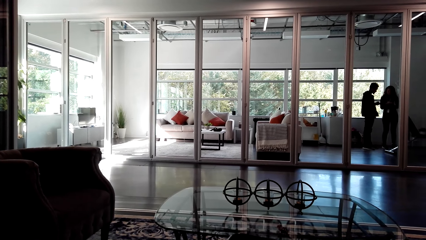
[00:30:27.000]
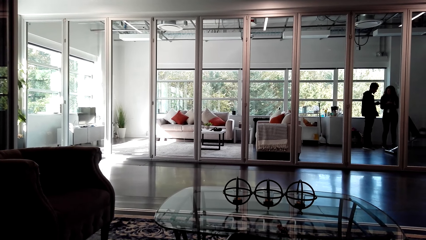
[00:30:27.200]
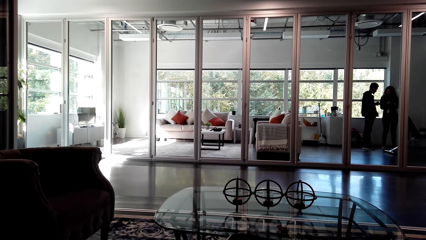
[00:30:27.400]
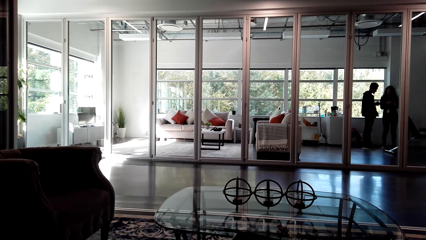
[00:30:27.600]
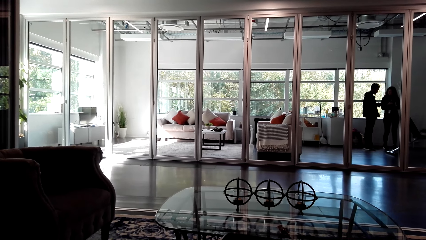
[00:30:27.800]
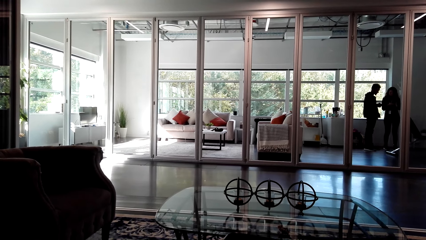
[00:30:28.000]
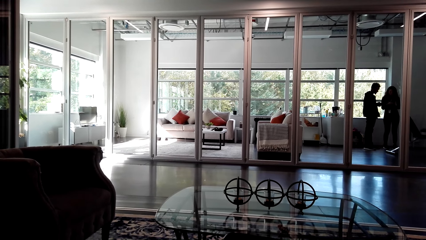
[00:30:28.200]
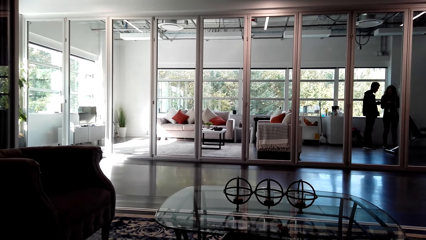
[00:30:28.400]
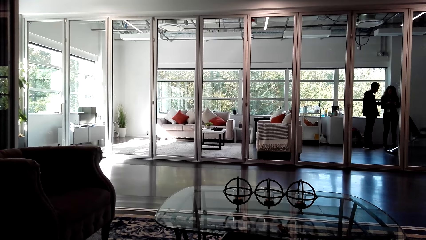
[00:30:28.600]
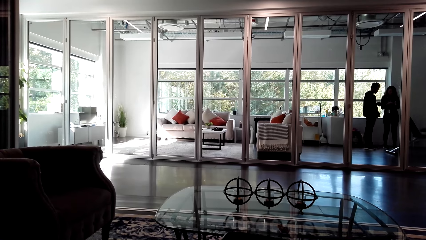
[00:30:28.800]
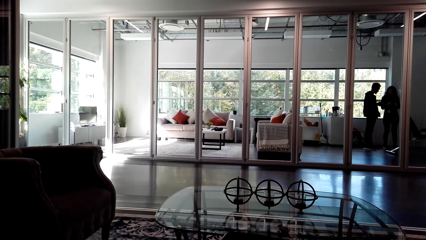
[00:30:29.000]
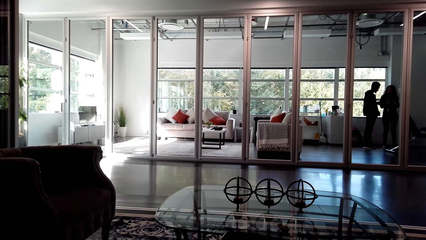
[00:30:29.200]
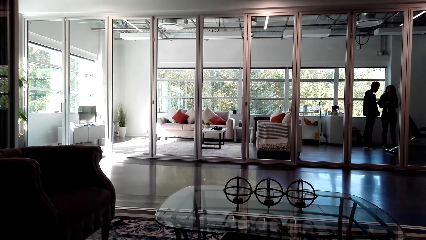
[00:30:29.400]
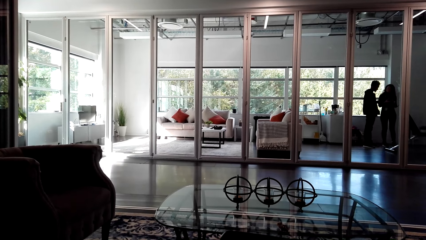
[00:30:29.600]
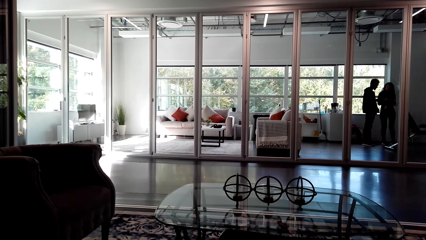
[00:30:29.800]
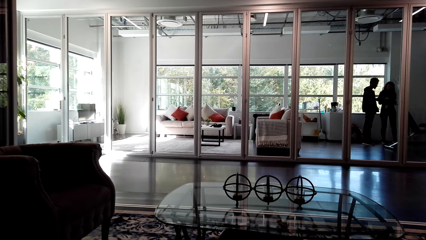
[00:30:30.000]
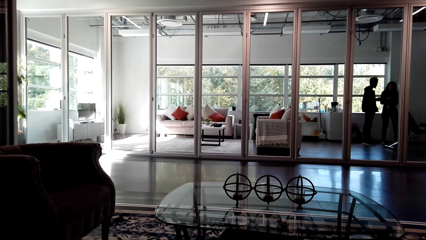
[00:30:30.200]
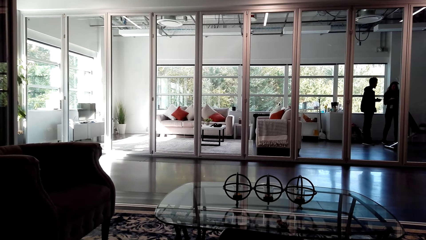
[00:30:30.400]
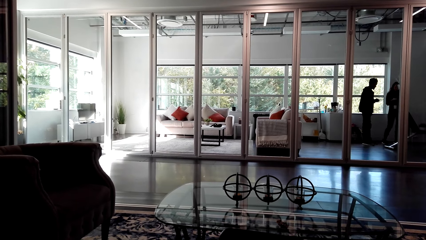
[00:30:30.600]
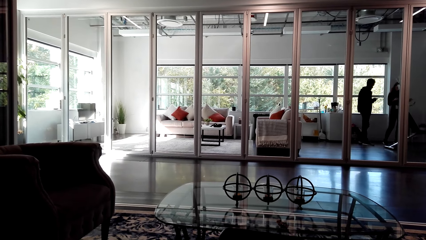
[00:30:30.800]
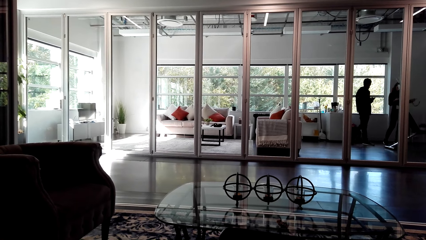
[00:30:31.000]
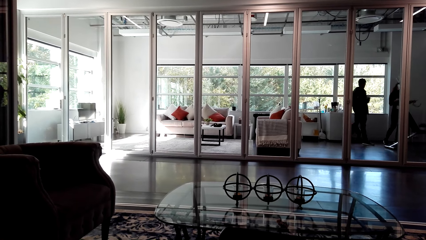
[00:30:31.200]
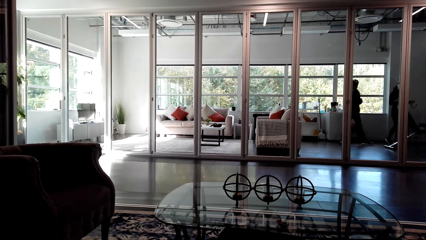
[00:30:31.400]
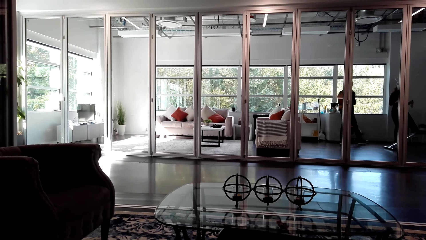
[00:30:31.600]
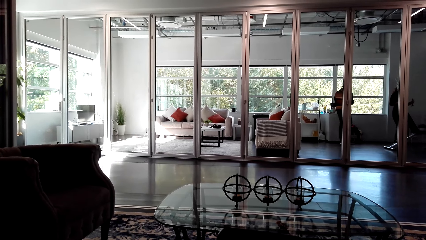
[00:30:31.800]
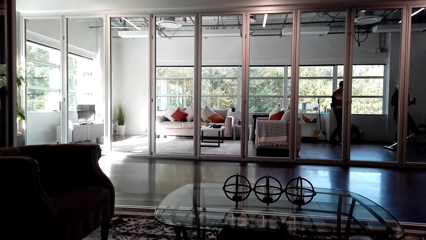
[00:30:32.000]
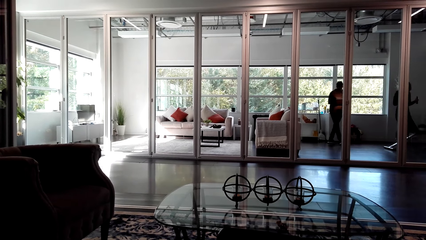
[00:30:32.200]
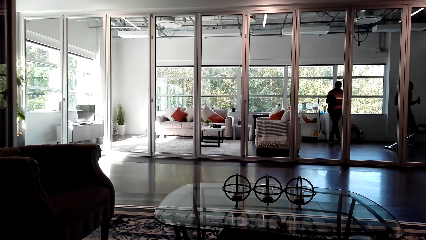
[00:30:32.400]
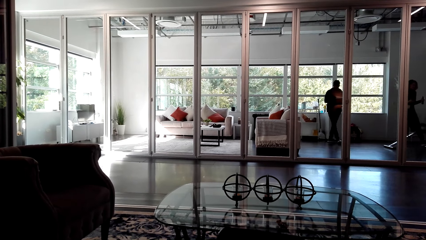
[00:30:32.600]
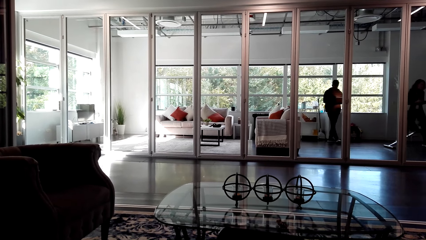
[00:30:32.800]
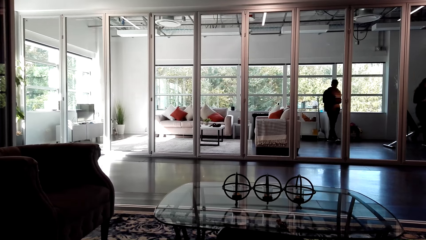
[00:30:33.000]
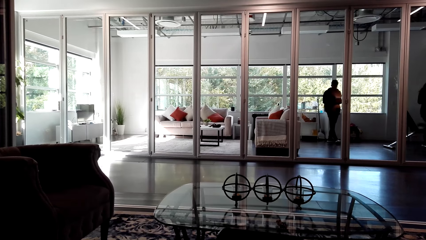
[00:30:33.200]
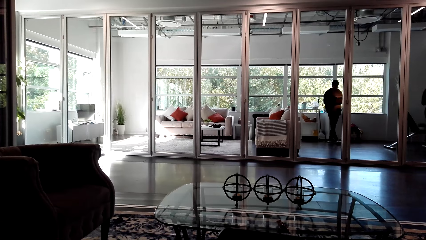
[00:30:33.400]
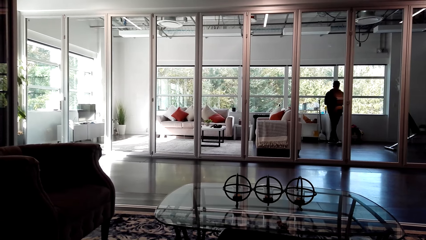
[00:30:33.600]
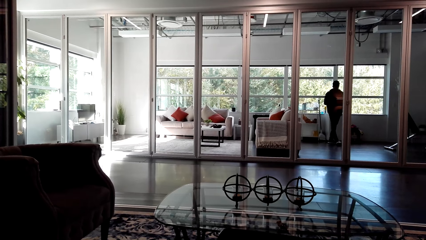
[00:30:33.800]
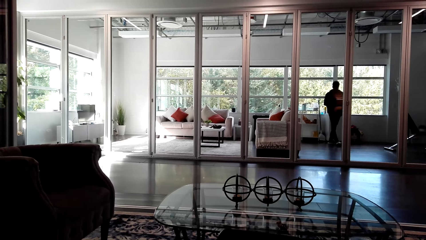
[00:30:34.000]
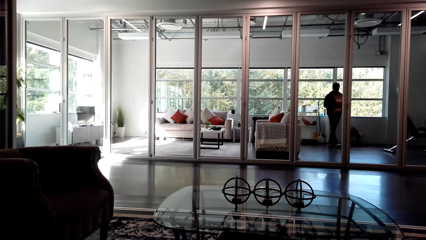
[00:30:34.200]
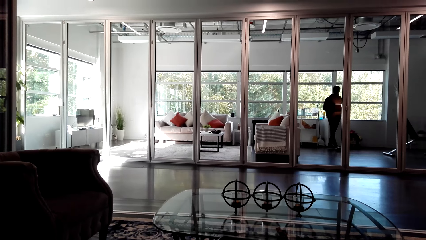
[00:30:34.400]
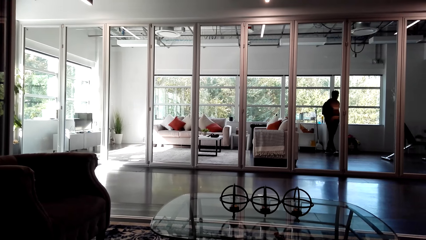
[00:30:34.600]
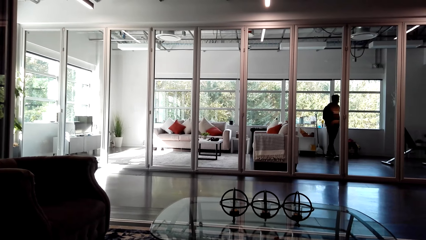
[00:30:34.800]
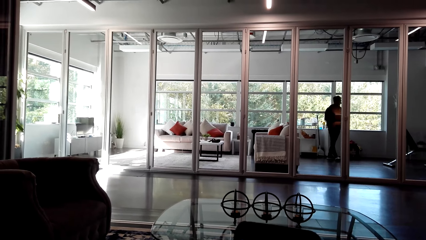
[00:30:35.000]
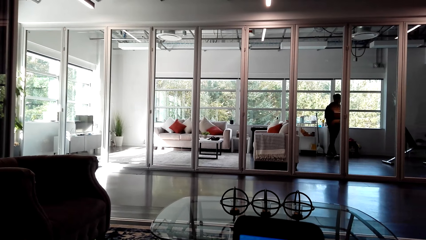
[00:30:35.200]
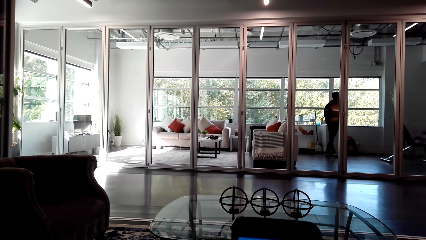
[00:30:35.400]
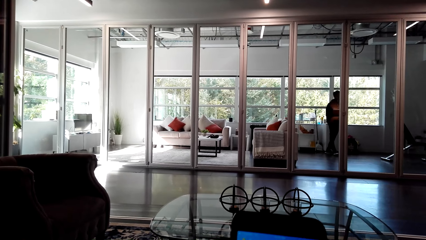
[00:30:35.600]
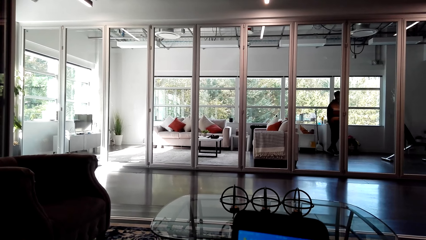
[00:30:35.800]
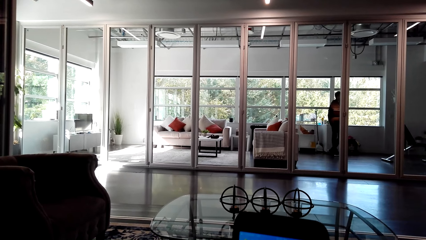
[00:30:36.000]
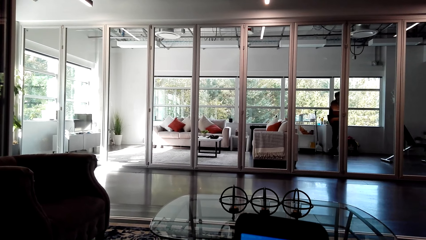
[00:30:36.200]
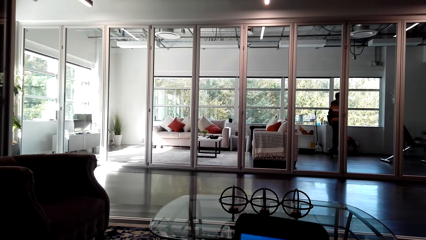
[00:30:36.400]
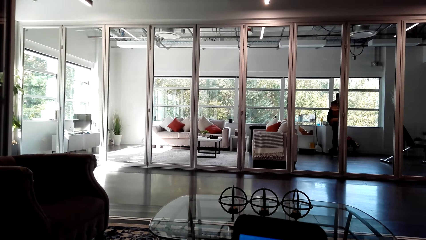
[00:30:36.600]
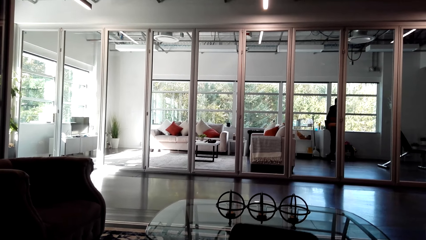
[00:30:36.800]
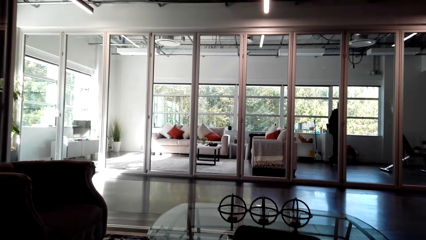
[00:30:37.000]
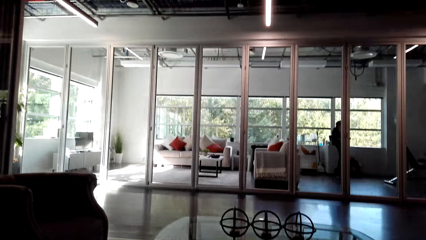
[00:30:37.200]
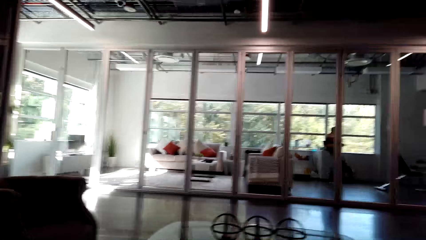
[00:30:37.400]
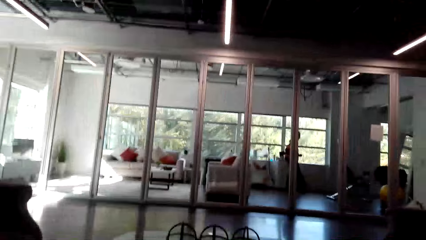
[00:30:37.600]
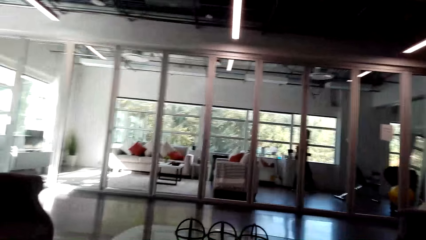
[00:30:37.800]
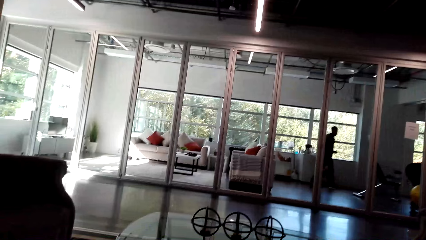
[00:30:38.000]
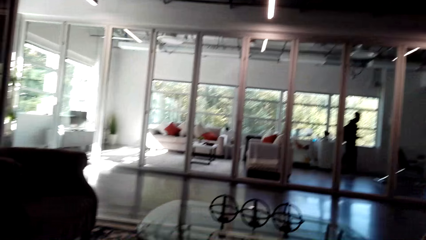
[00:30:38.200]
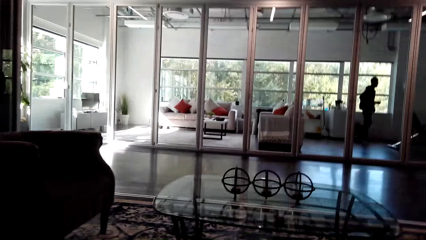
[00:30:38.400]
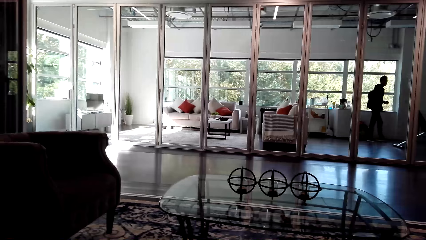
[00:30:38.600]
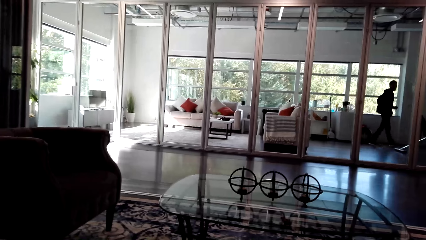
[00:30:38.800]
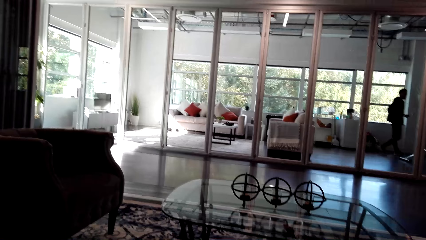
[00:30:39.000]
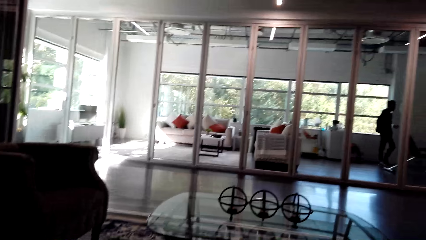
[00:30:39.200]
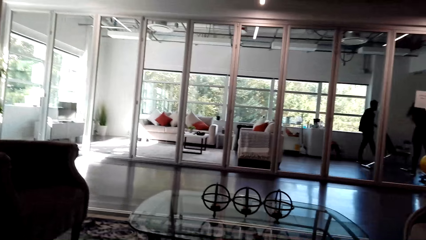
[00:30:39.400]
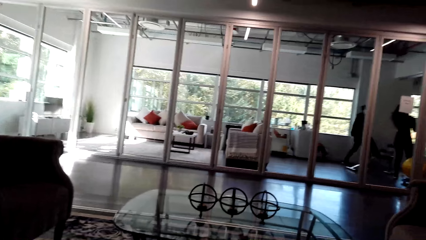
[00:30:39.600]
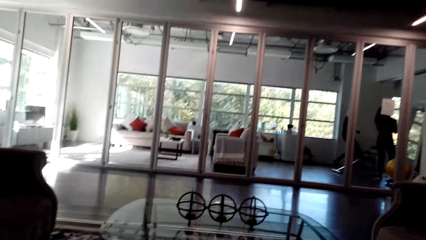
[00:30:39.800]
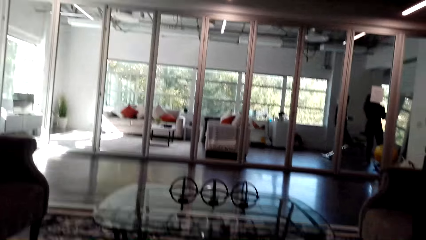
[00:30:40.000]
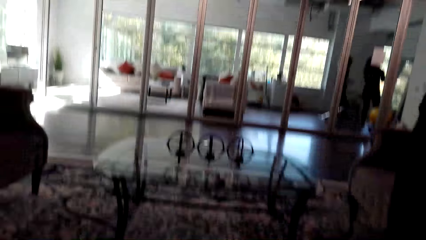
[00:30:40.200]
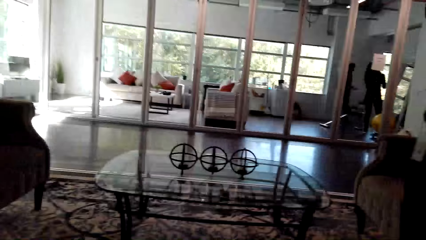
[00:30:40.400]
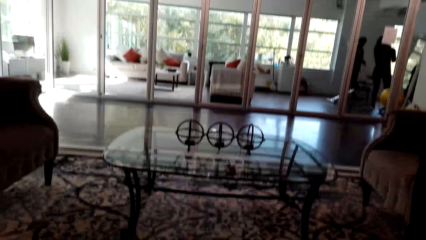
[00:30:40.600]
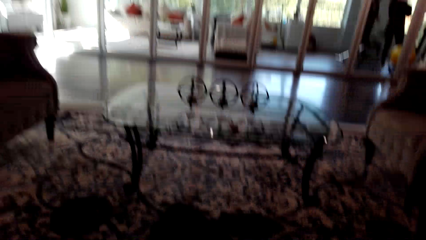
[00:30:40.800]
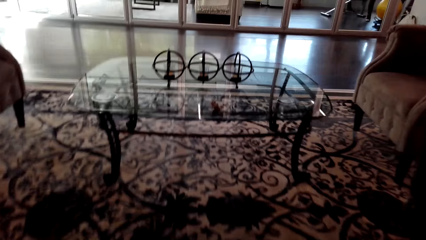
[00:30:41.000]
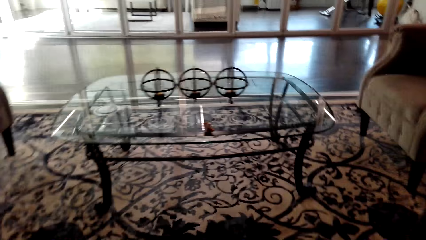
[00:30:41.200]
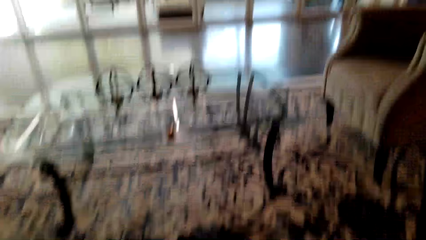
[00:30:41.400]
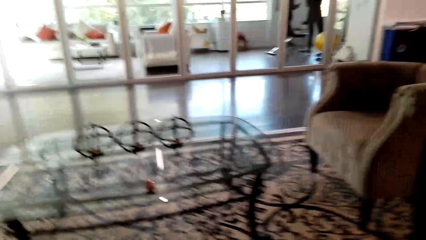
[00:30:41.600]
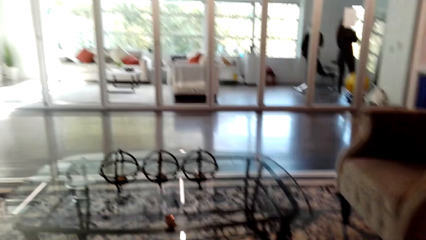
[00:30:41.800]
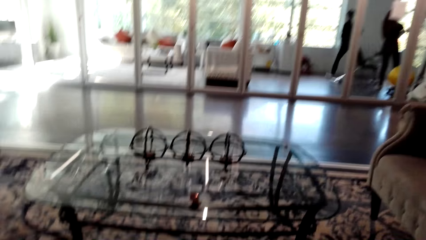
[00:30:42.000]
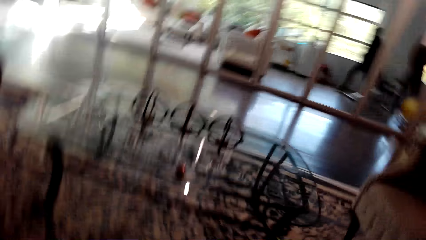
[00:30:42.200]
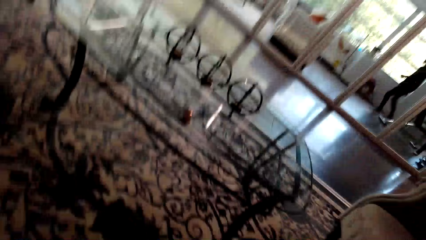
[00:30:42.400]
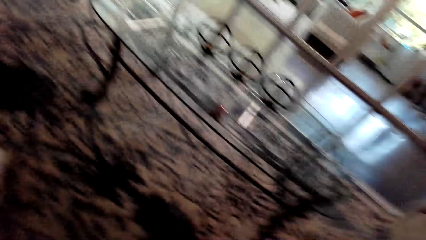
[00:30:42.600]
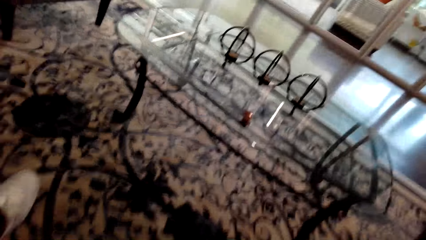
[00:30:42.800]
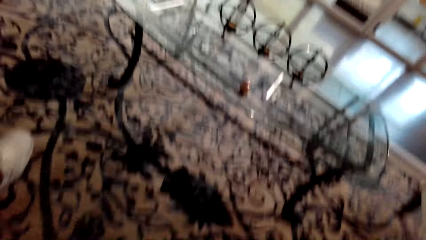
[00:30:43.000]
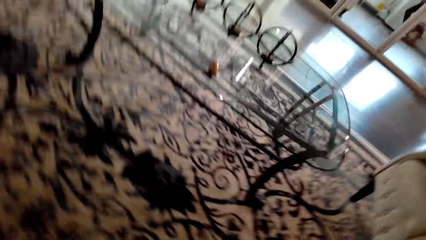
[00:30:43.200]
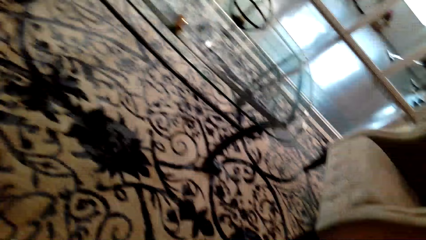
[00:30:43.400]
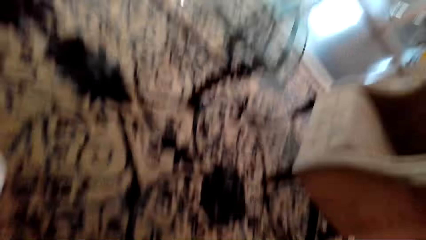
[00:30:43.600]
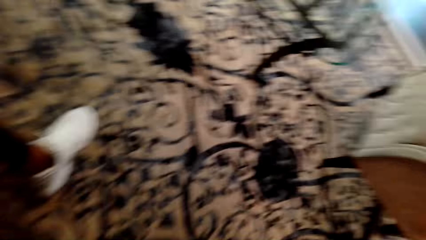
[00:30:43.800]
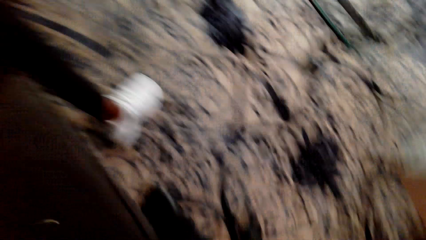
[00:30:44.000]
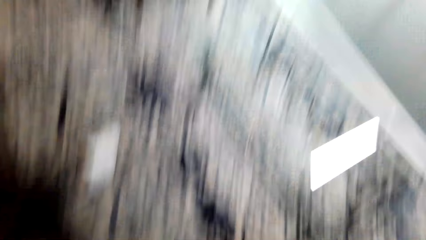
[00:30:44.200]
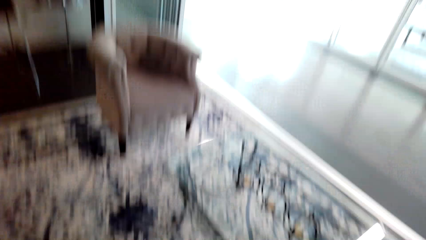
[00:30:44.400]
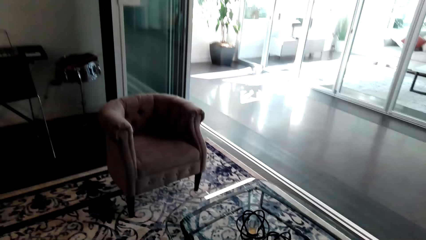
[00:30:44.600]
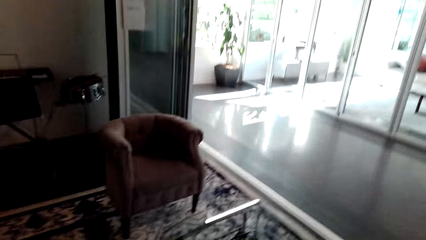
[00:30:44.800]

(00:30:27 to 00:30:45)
The camera wearer uses their phone. They give a woman their camera. They adjust the camera.
